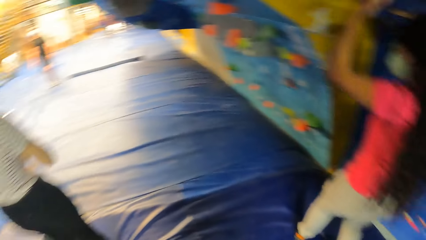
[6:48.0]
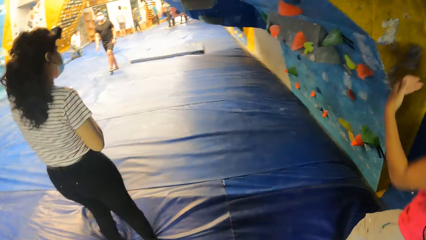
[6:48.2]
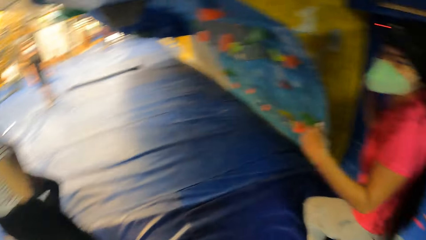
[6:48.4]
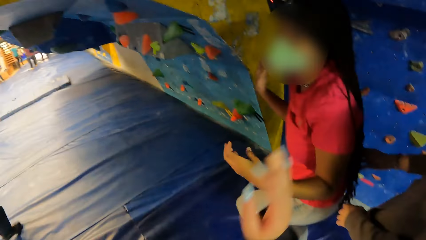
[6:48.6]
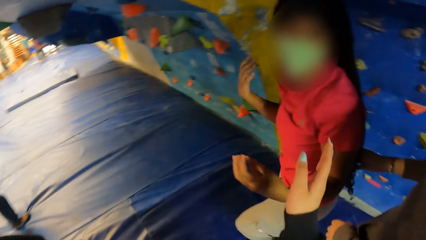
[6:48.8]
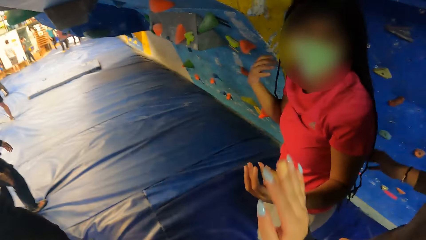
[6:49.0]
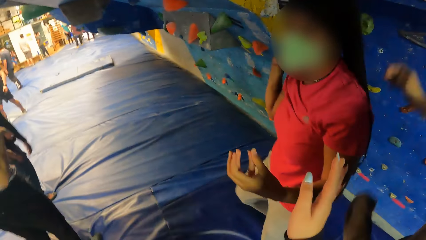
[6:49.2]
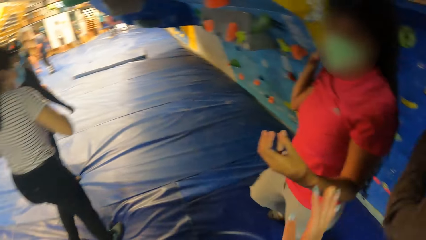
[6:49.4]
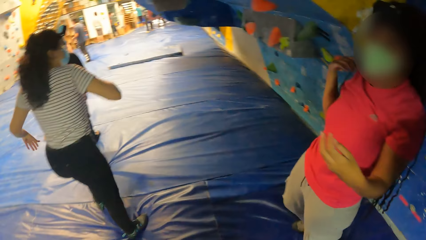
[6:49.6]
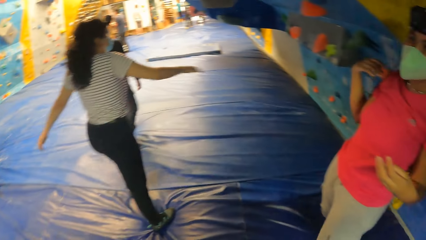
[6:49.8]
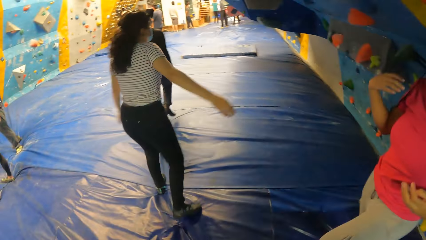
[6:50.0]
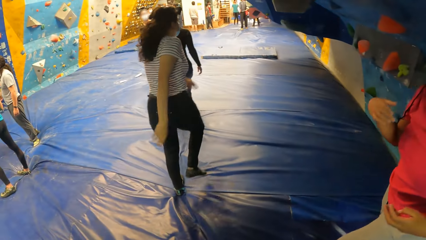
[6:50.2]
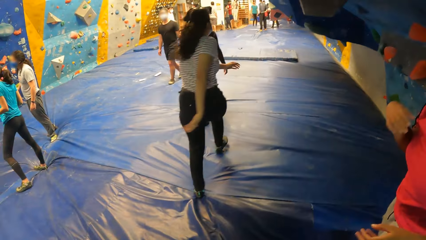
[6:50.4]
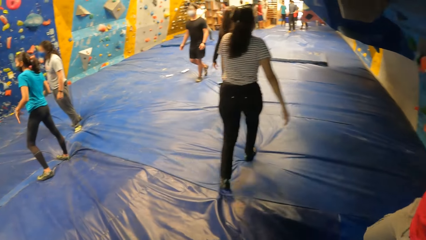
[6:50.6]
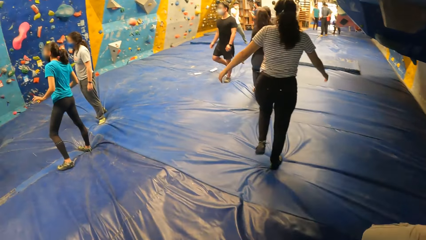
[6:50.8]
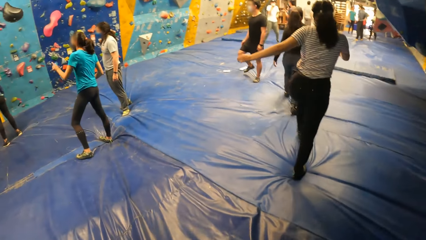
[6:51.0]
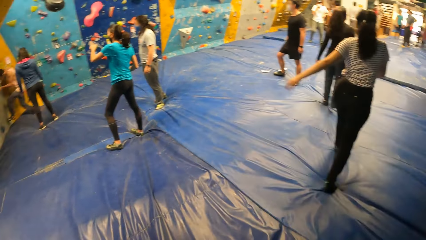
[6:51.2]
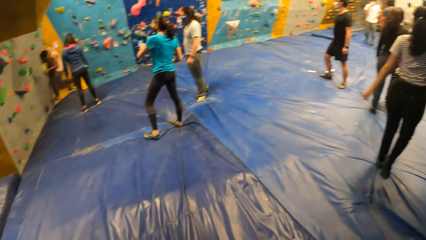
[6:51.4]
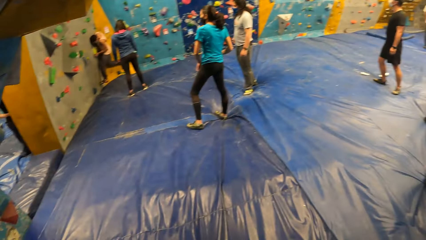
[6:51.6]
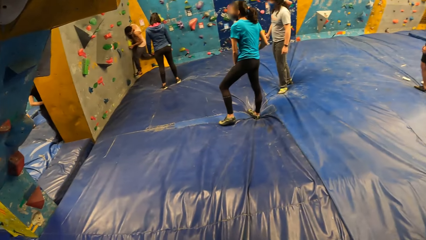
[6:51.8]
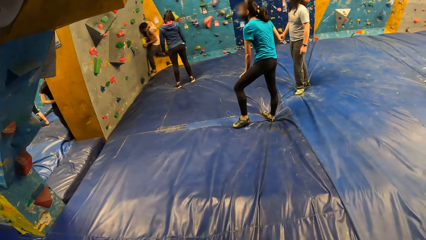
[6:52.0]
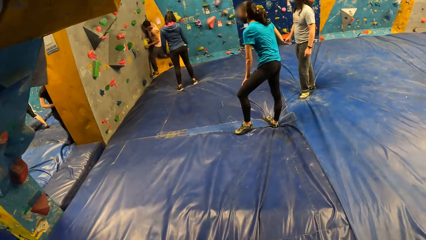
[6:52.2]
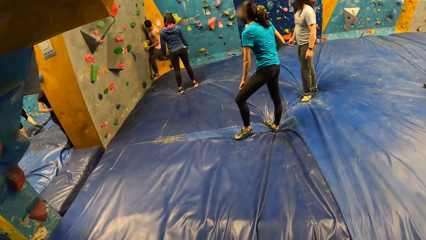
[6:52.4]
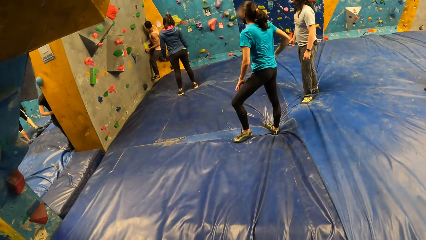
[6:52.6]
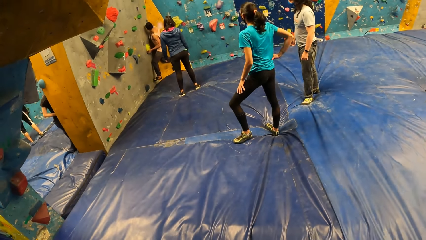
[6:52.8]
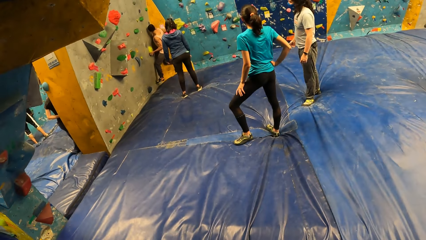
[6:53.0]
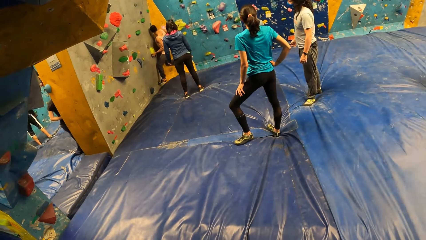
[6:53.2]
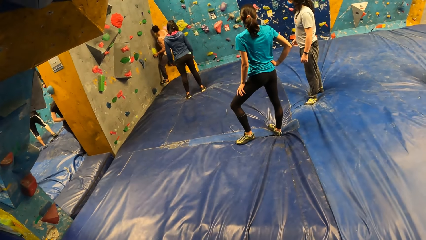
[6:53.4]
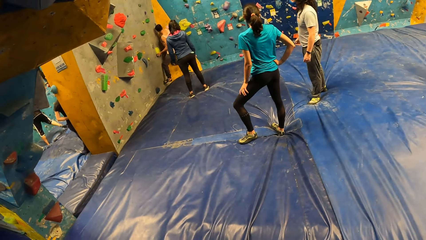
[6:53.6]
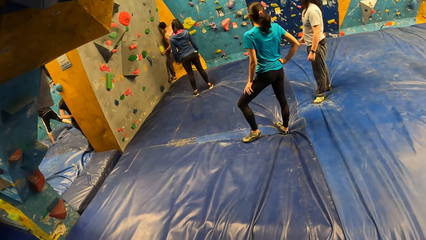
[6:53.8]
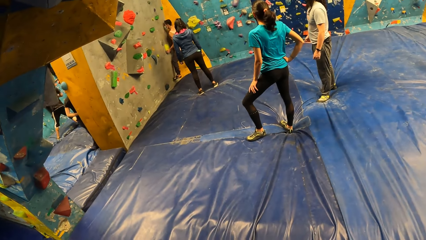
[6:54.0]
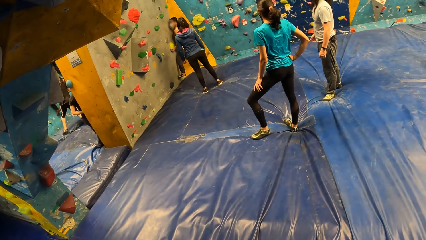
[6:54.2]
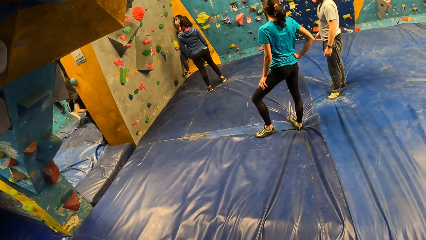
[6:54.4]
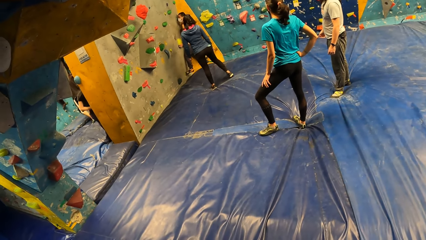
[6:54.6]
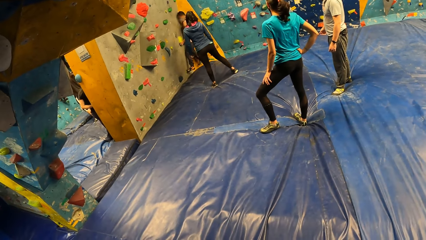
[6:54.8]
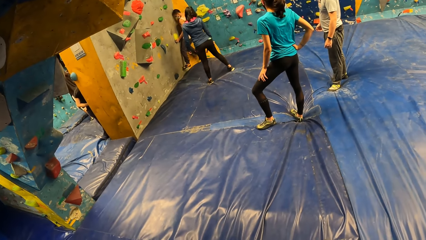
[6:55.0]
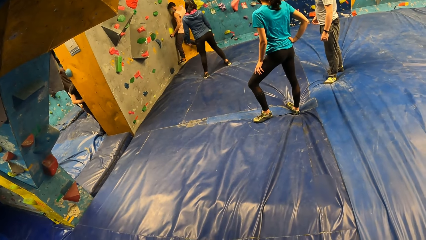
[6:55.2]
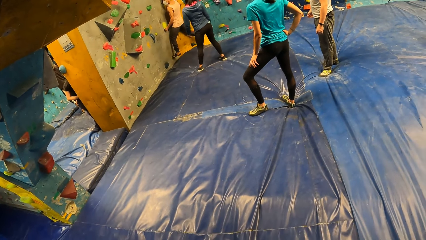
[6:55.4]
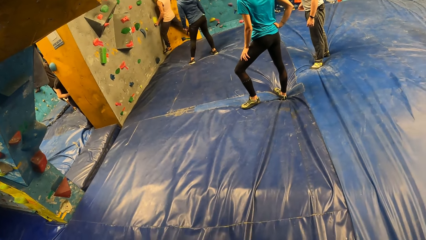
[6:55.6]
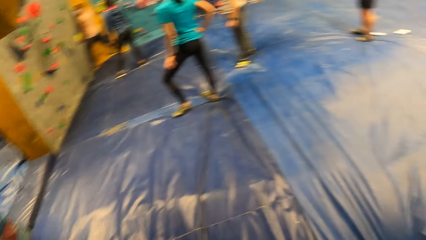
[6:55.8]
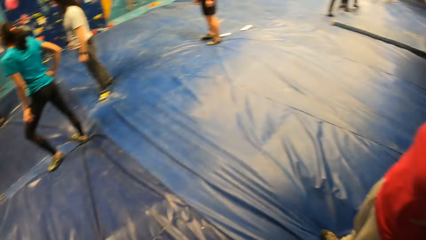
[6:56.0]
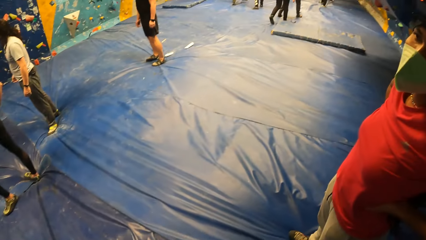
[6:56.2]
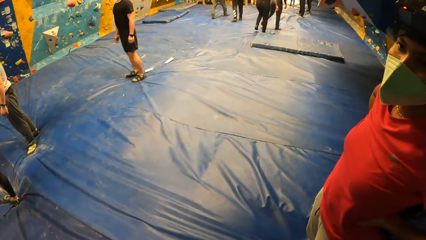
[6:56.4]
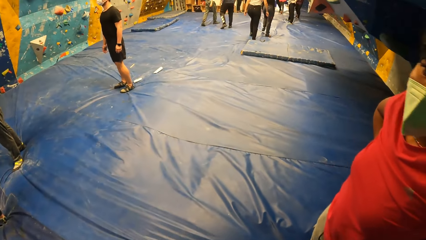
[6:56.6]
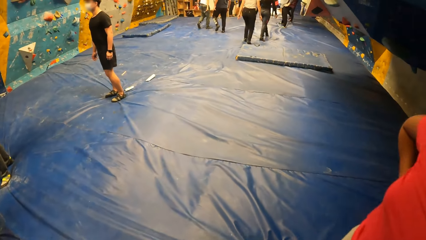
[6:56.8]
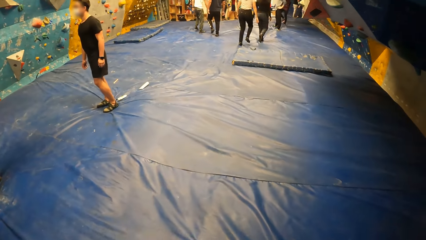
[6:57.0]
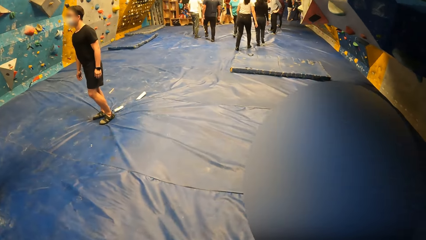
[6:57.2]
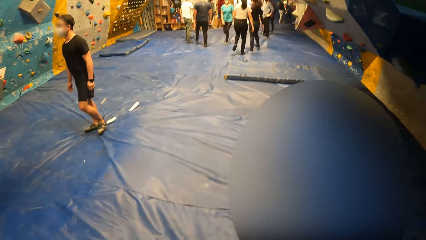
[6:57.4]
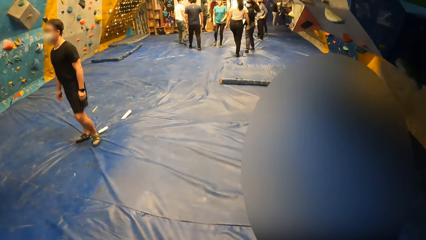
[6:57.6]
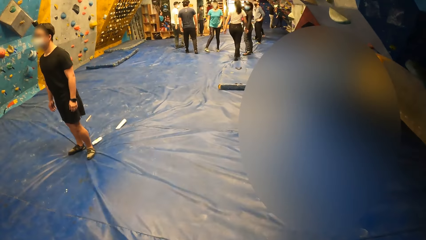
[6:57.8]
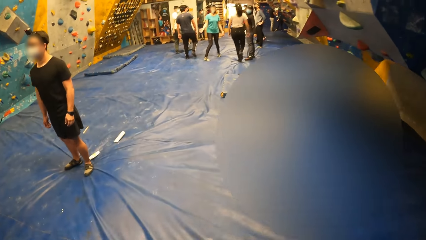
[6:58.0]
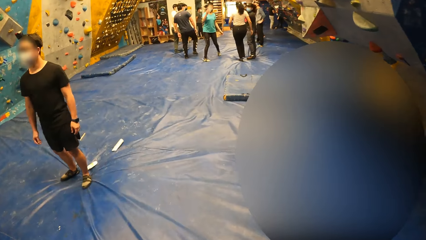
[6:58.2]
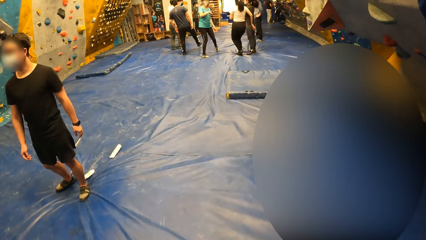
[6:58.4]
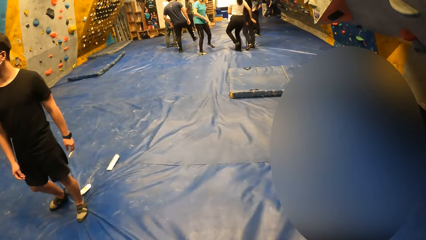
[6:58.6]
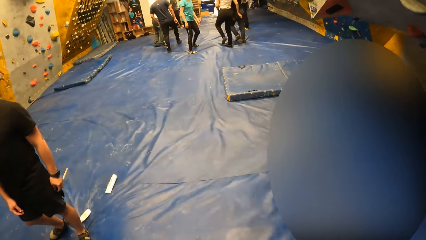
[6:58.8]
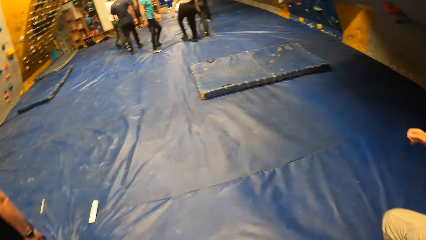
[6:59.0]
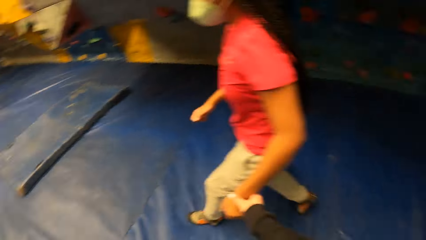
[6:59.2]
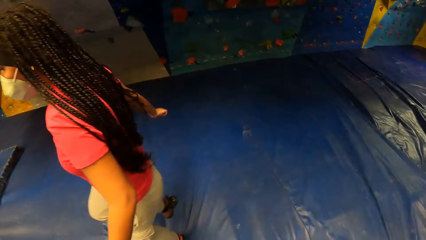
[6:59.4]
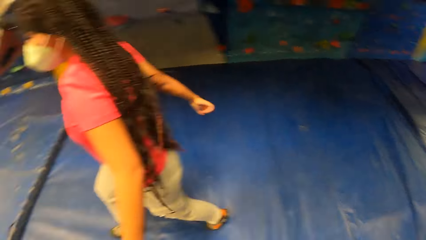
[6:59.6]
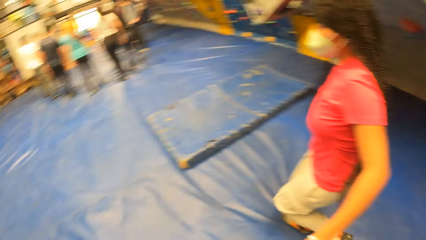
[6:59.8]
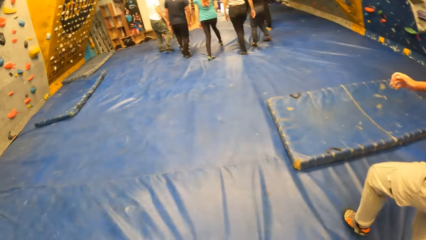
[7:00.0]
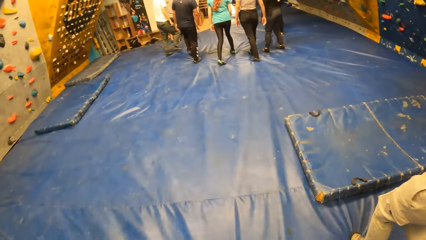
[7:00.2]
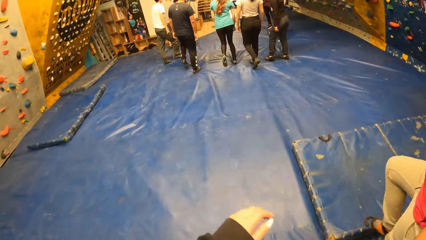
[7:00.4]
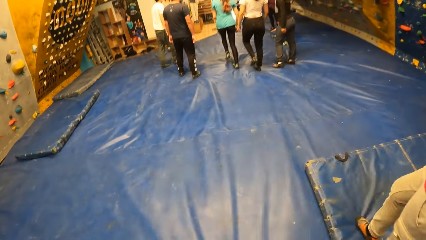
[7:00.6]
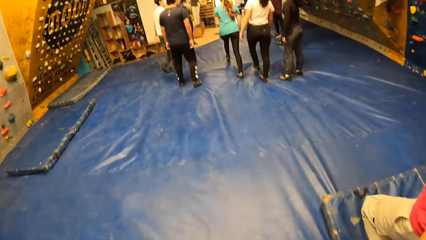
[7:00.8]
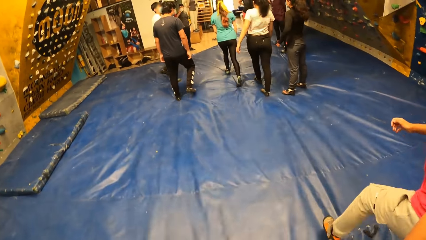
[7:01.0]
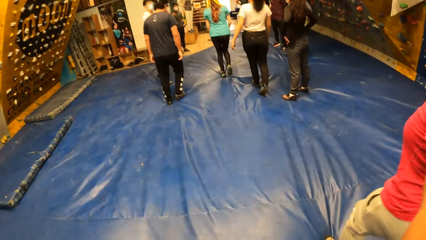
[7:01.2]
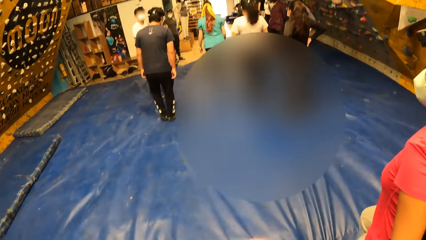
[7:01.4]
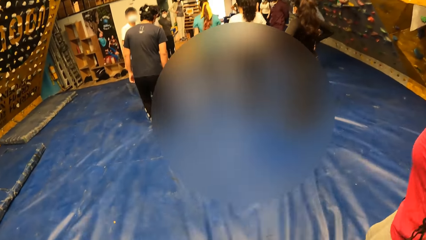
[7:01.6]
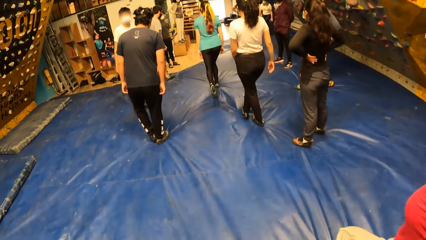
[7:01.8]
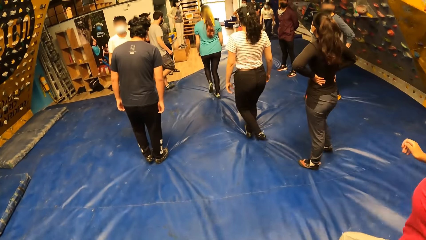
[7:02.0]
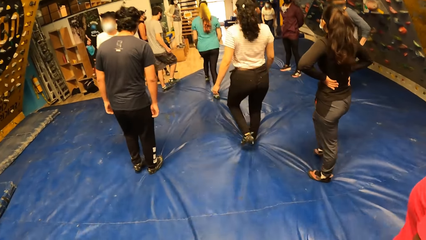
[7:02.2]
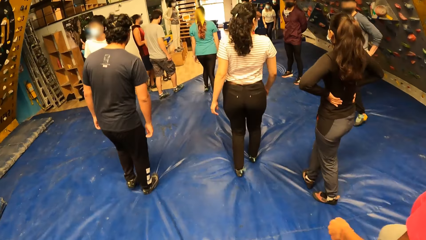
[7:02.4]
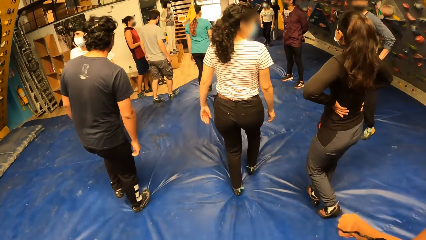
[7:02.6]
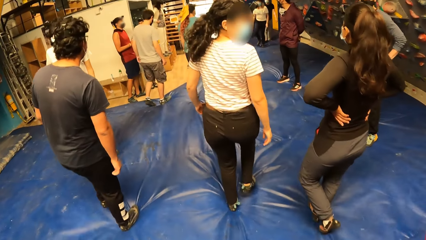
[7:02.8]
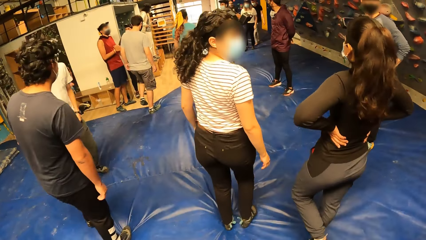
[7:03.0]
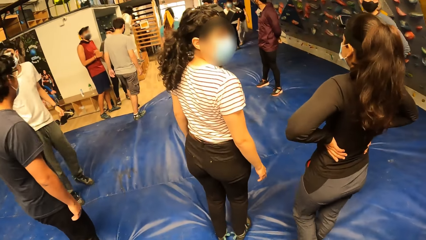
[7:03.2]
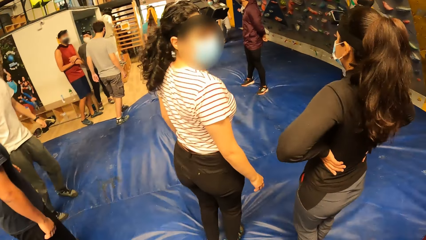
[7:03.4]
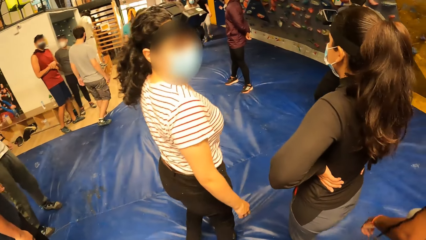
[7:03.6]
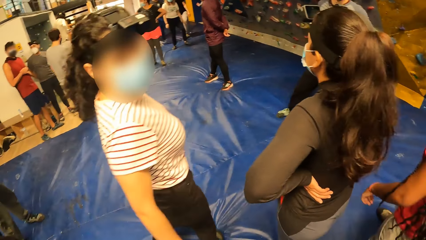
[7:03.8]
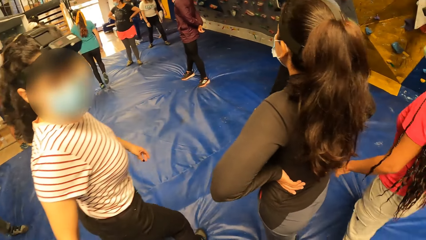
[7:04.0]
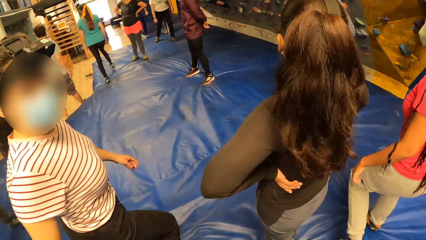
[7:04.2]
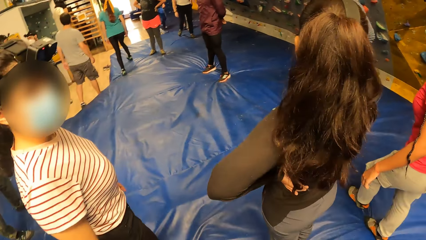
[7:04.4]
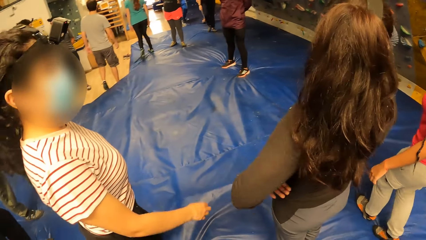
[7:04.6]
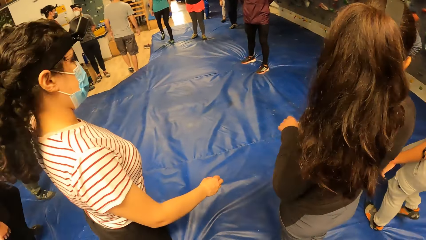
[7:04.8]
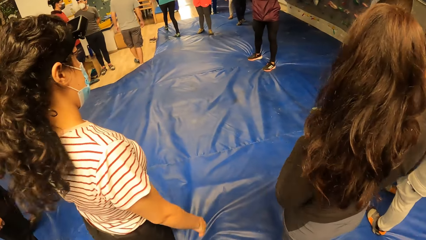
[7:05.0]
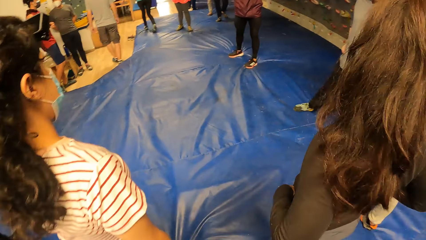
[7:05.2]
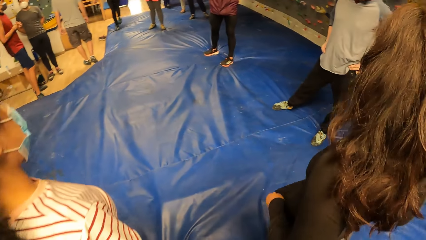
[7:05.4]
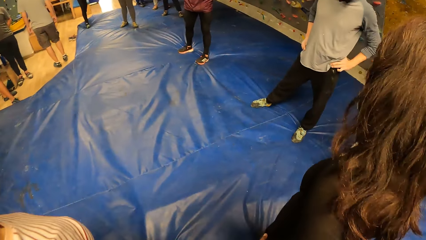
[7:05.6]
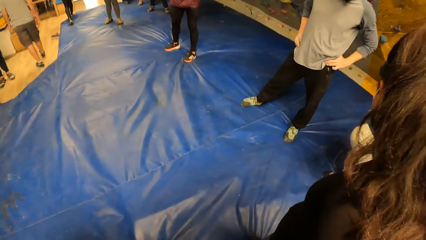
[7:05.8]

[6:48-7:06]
The camera wearer talks with a person and walks around the room. They walk in the facility. A woman runs in the facility. The camera wearer interacts with another woman.
